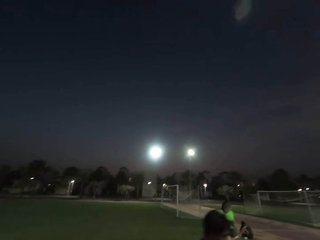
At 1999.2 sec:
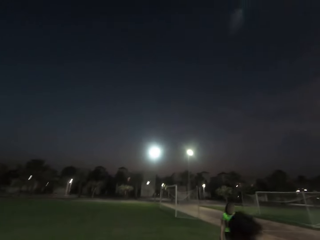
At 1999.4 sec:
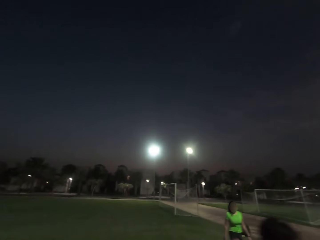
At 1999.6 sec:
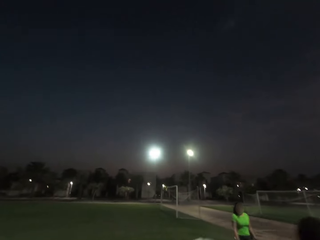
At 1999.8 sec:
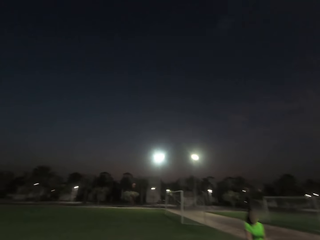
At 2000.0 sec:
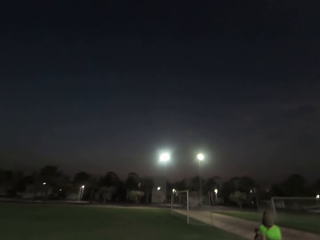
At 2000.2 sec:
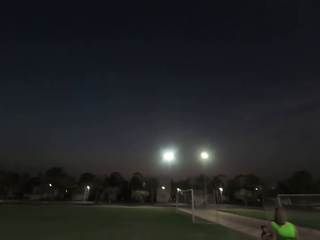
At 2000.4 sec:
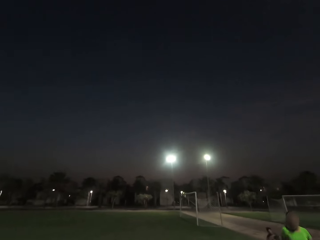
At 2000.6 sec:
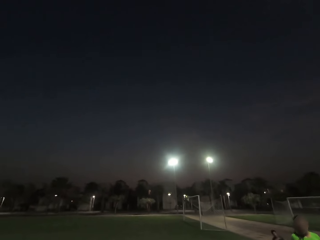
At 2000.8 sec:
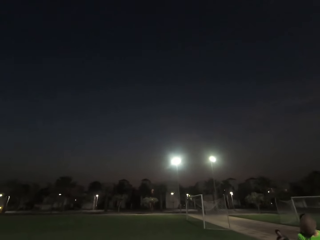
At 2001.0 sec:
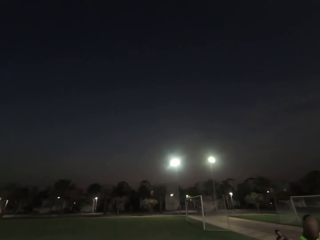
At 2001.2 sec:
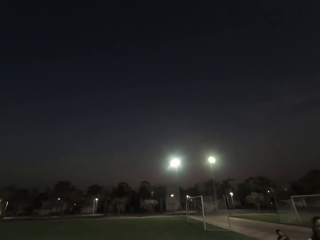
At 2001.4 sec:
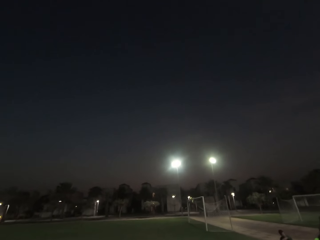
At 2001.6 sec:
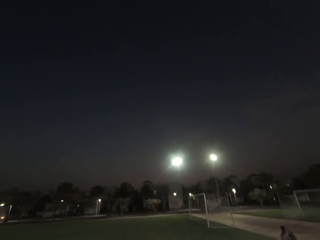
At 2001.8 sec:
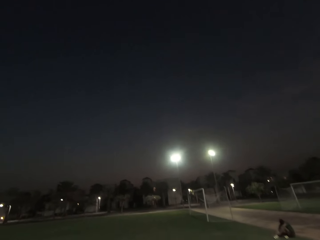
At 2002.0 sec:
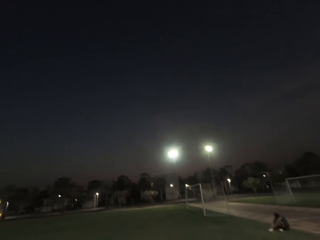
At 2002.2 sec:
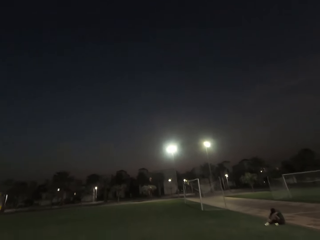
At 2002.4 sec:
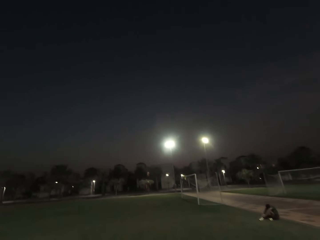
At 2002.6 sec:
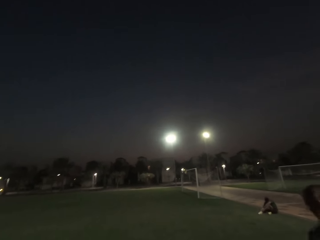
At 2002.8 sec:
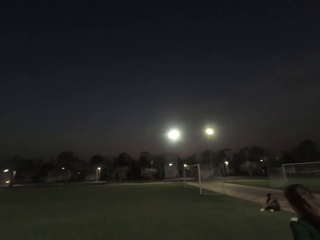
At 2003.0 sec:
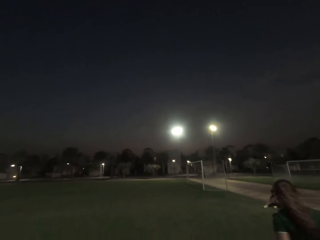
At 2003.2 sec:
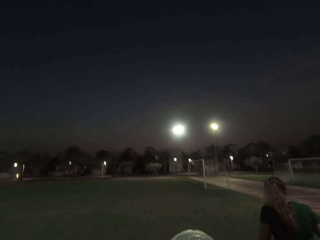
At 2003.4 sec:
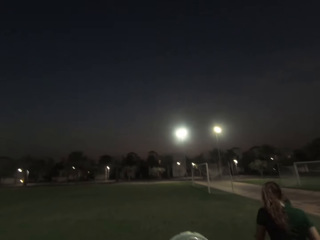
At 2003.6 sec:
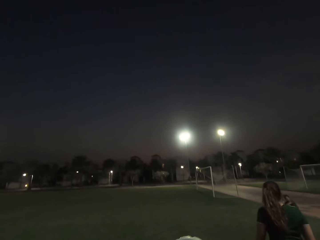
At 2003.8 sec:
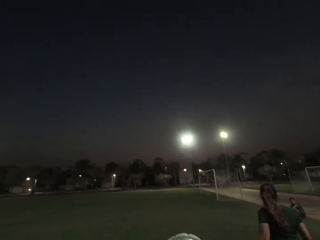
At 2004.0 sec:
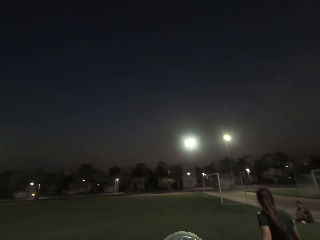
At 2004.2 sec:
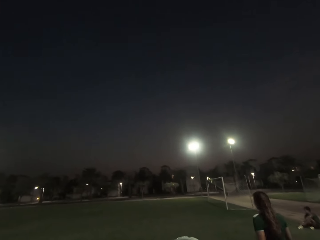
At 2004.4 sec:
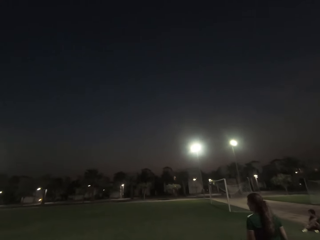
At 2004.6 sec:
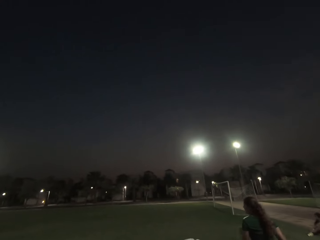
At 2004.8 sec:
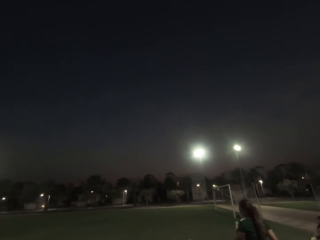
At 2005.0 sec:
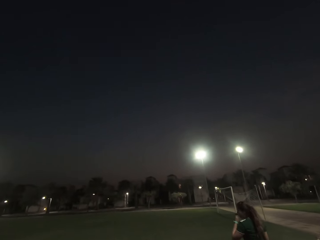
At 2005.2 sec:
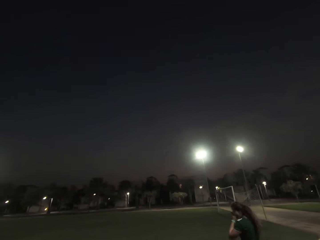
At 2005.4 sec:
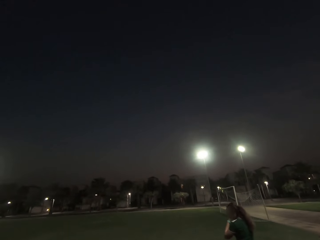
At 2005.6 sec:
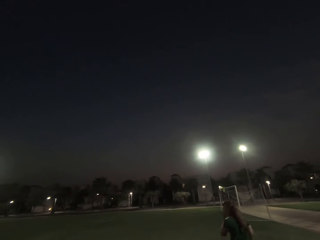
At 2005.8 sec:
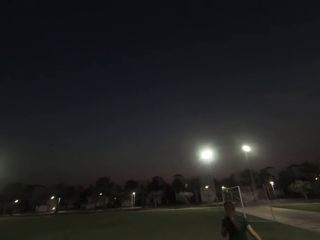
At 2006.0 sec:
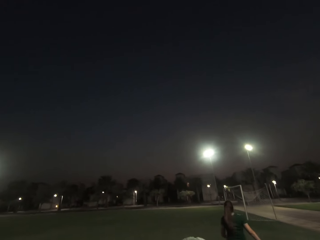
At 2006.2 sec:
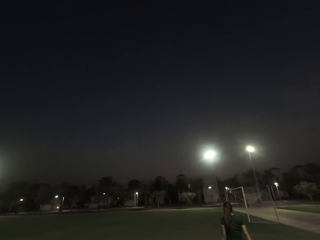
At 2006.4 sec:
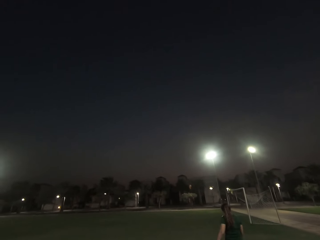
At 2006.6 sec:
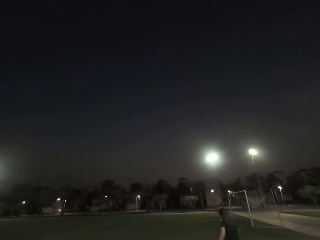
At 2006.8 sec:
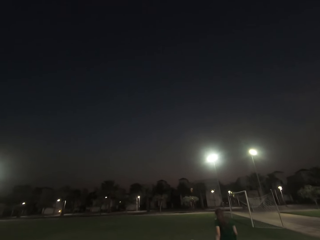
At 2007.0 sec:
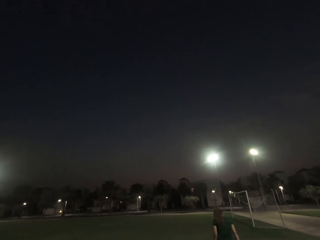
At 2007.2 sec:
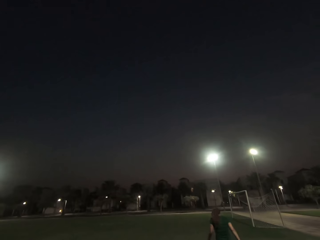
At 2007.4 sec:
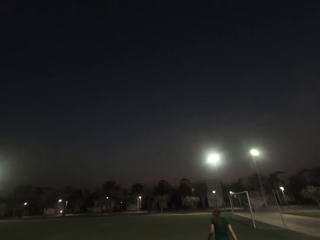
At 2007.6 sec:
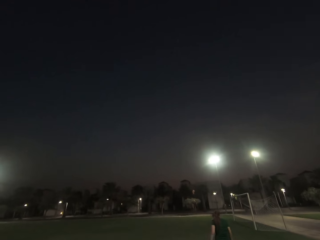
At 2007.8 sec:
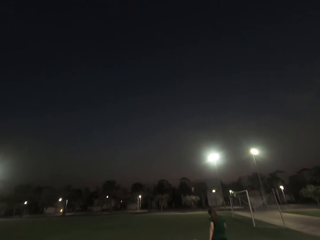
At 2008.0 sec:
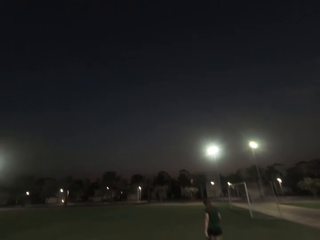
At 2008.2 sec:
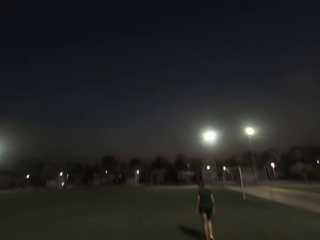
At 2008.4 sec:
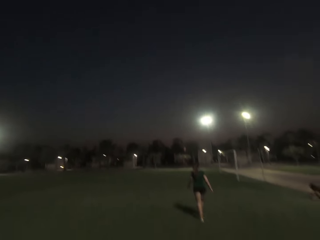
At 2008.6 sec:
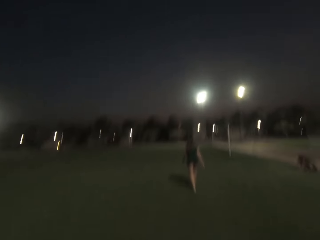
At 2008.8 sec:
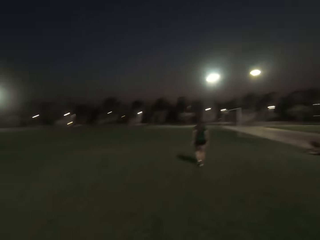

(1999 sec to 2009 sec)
The camera wearer drinks water. A woman walks.

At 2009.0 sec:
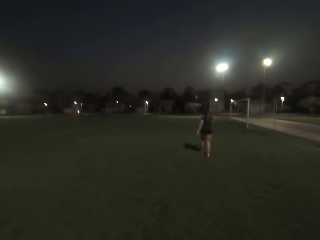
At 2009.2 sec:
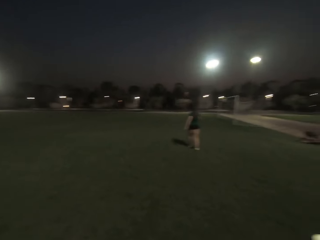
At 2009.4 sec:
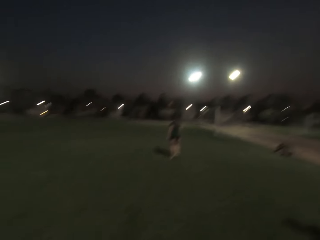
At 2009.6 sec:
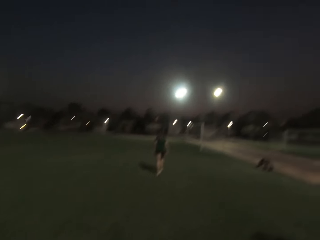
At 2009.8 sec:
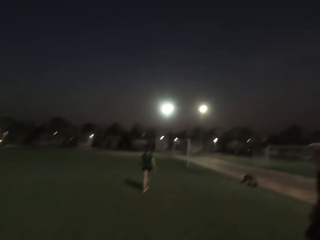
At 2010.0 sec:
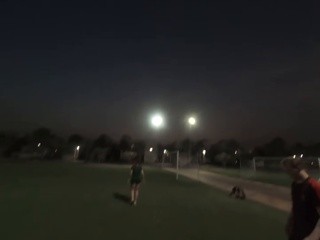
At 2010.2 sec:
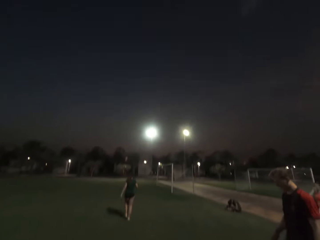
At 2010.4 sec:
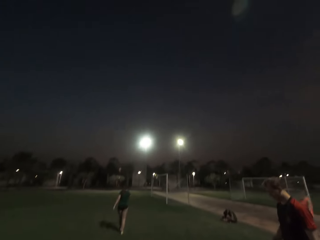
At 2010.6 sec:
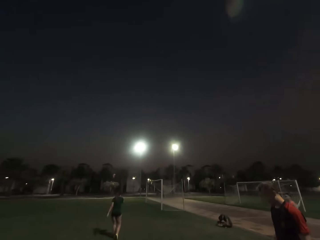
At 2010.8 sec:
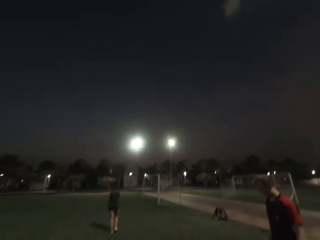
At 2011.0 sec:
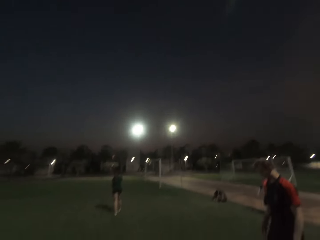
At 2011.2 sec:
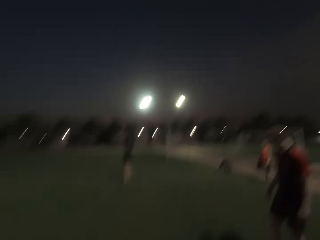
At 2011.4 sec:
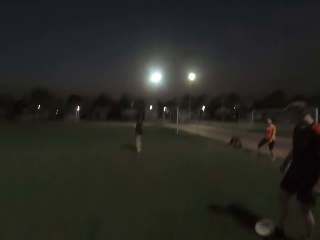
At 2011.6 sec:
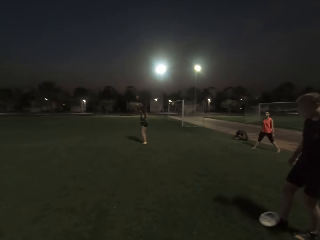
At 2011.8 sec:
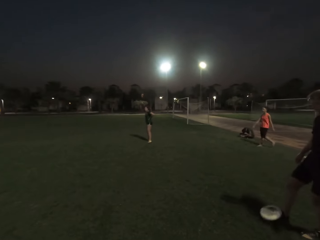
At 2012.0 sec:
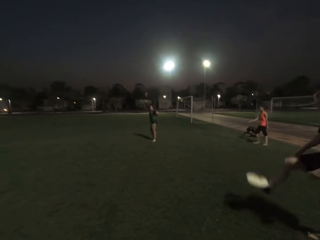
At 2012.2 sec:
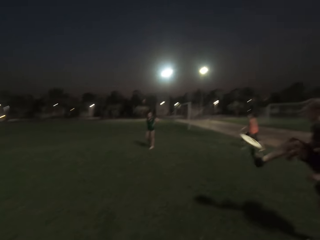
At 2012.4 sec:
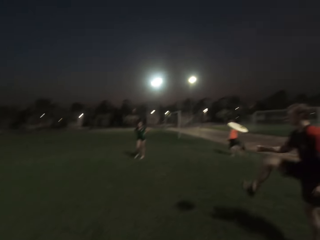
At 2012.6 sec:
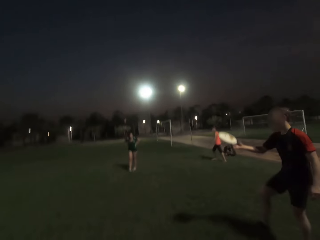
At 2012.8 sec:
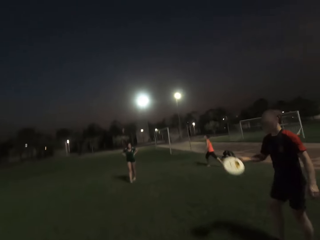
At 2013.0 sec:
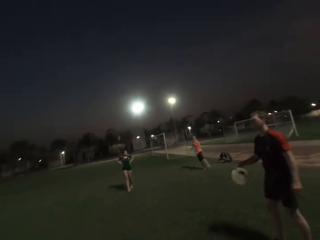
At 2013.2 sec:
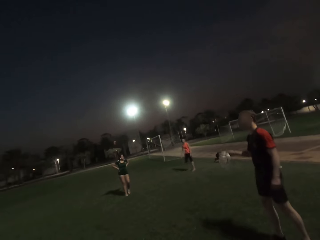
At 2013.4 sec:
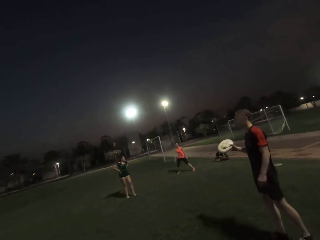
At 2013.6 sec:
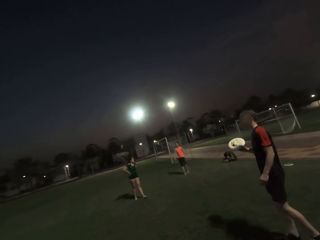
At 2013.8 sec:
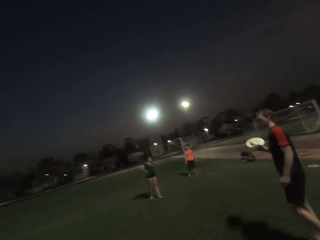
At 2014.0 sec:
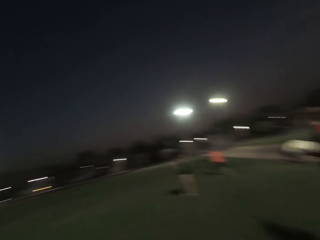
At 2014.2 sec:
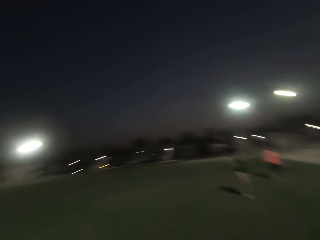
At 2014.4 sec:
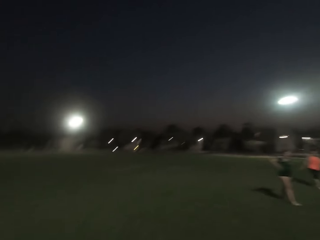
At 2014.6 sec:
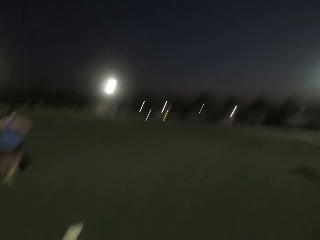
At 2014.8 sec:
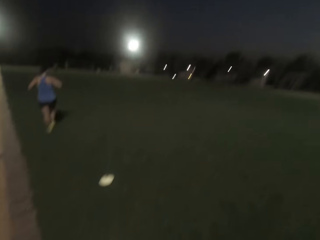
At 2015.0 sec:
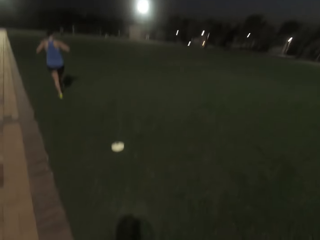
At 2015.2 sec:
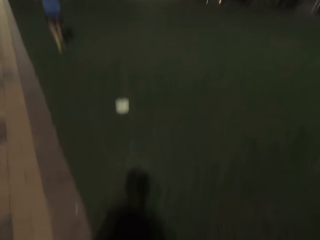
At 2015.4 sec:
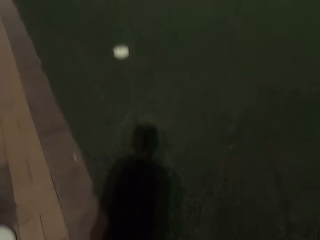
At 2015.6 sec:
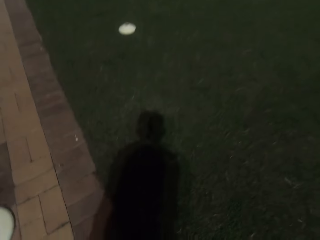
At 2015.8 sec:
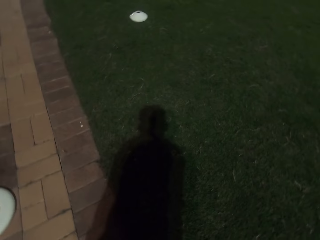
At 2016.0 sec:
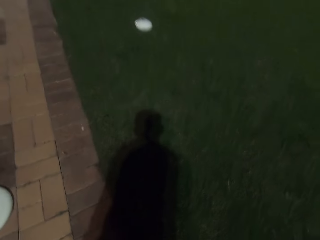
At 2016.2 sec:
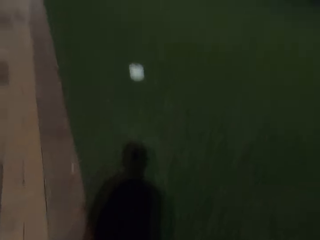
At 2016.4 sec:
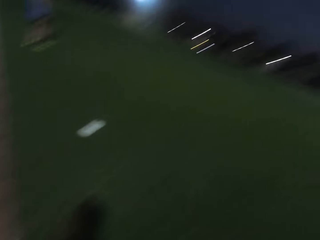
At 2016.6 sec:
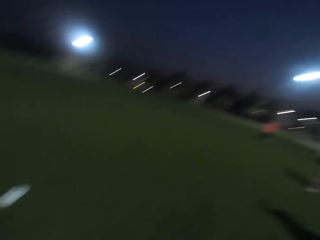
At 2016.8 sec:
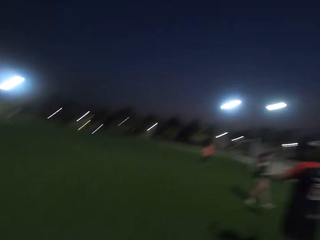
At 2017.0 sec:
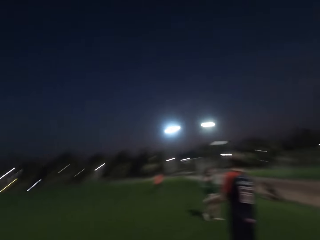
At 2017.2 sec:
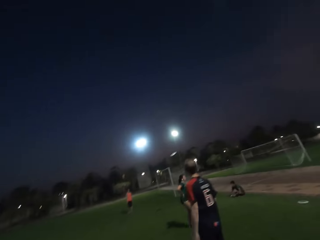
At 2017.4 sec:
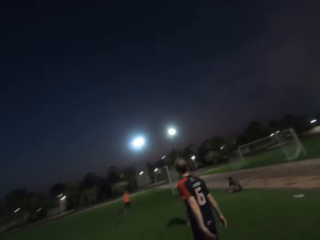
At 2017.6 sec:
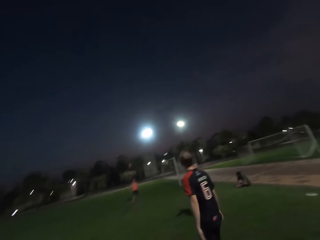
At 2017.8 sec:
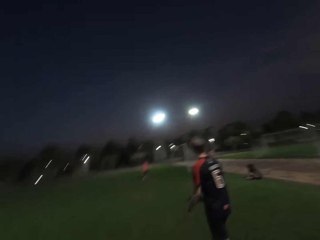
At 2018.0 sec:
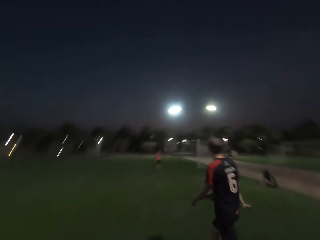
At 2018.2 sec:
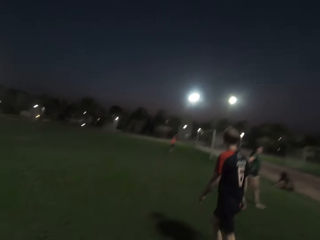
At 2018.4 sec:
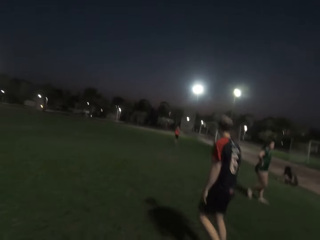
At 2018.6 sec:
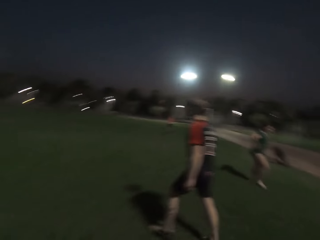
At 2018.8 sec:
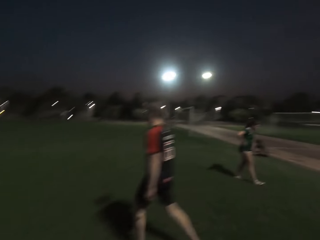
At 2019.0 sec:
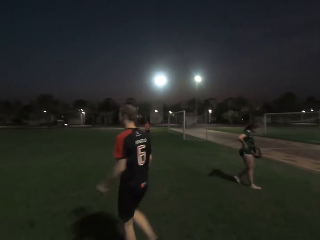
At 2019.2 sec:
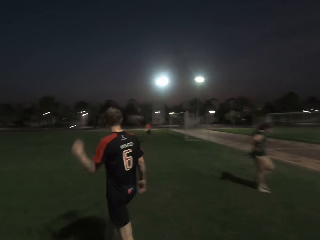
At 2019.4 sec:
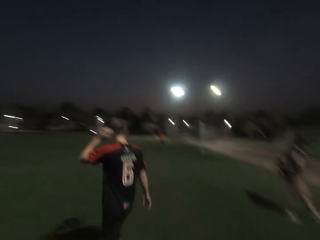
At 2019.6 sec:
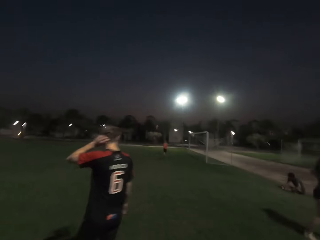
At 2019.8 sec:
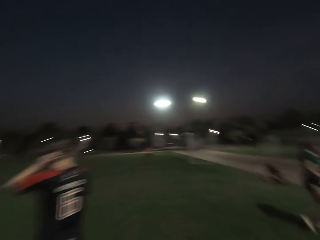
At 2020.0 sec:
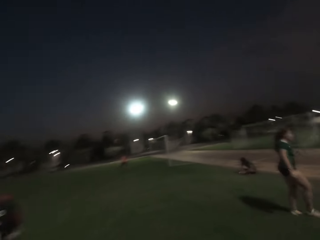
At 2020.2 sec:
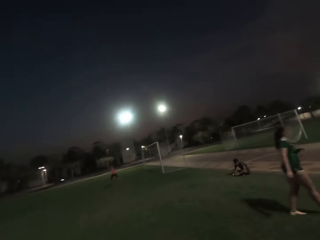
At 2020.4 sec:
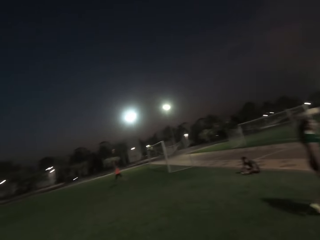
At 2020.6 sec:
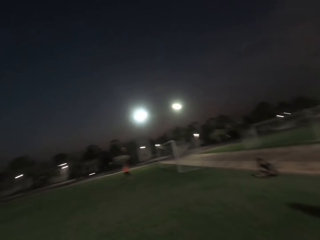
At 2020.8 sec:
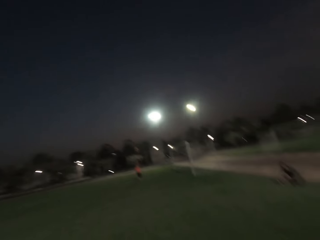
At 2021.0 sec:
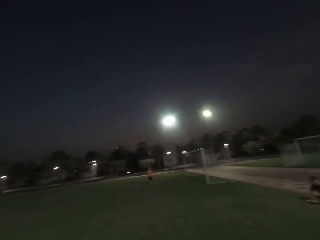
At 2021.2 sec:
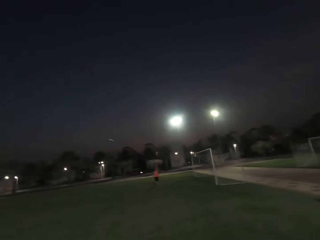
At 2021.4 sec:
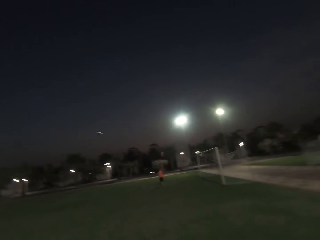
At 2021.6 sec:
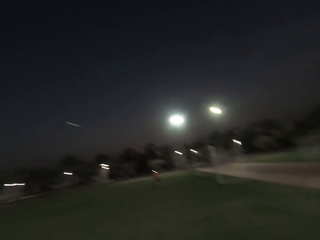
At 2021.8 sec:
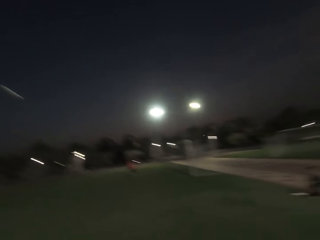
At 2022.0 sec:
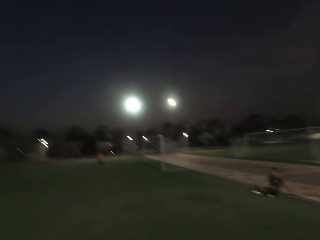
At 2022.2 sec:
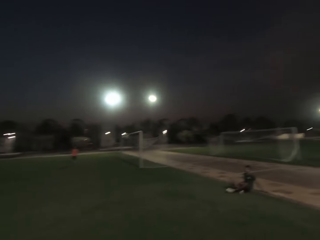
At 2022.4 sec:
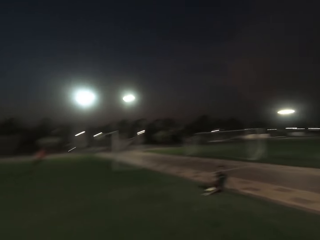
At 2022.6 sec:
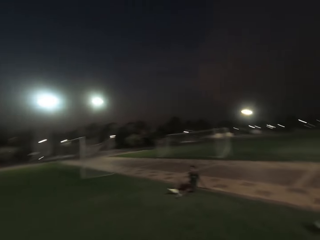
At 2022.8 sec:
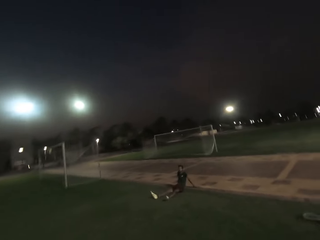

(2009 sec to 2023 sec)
A man lifts a frisbee with his leg. A woman walks. The camera wearer looks left. They put down the water bottle. Another woman walks. The camera wearer looks down. The man throws the frisbee. The camera wearer looks forward. The first woman catches the frisbee. The man walks. The first woman throws the frisbee.
